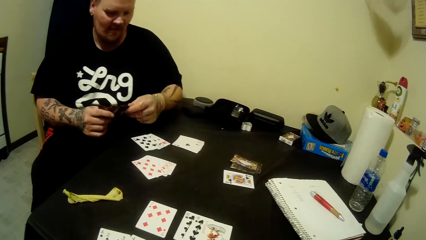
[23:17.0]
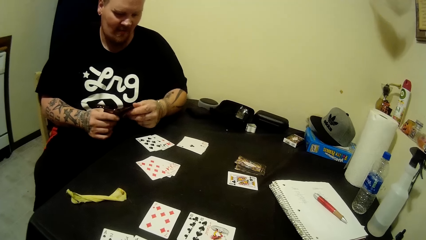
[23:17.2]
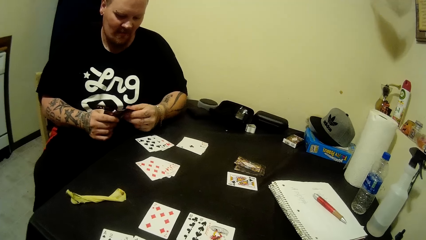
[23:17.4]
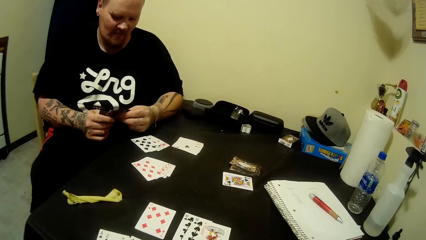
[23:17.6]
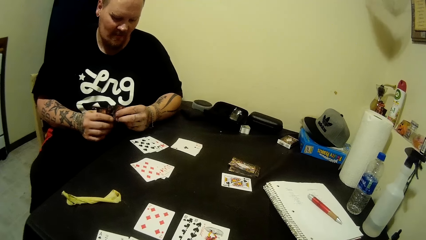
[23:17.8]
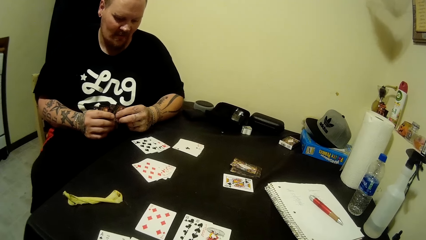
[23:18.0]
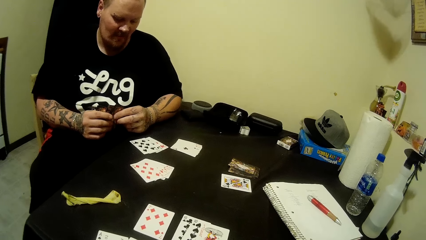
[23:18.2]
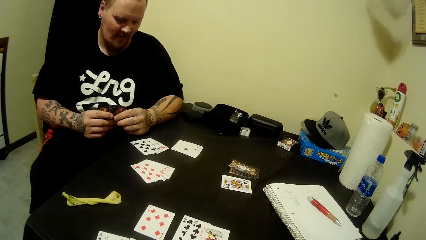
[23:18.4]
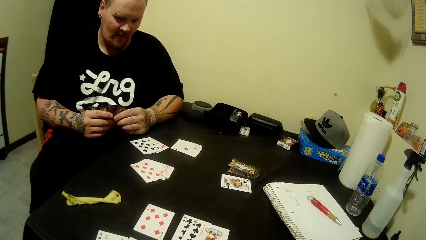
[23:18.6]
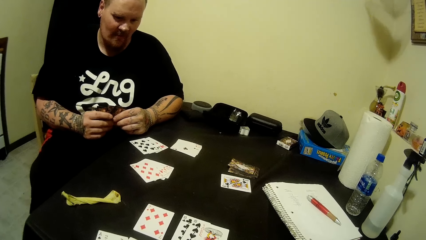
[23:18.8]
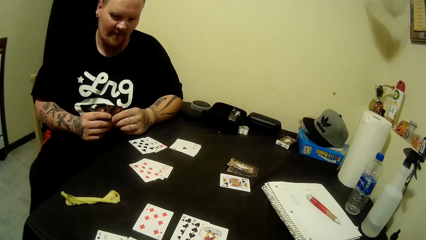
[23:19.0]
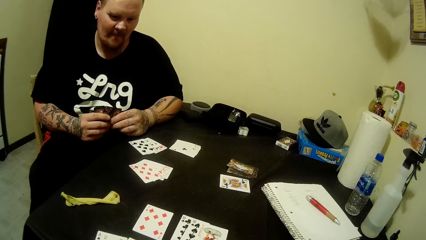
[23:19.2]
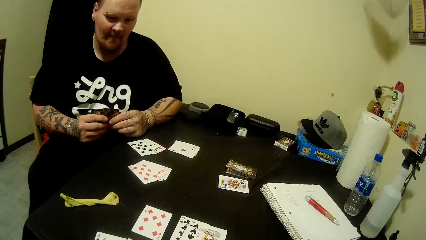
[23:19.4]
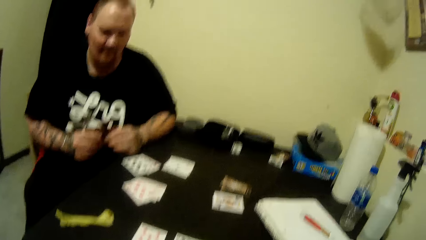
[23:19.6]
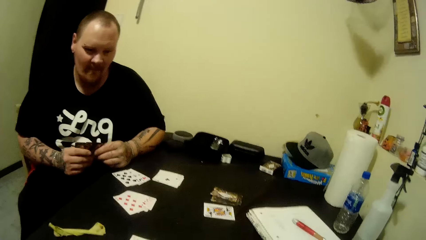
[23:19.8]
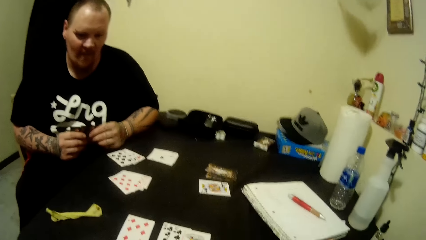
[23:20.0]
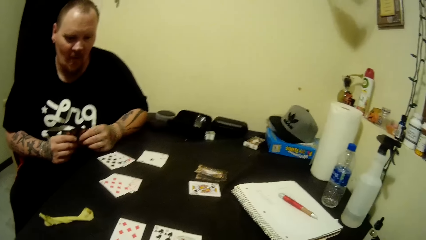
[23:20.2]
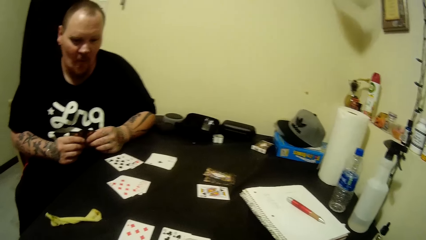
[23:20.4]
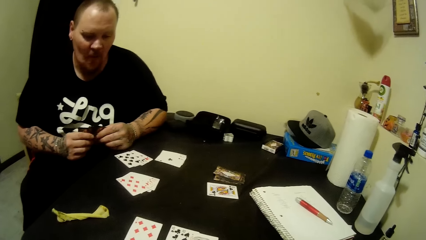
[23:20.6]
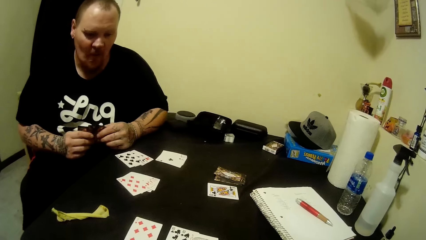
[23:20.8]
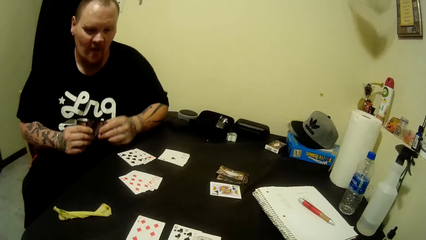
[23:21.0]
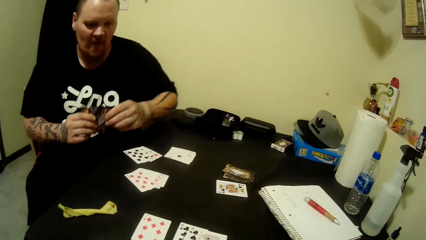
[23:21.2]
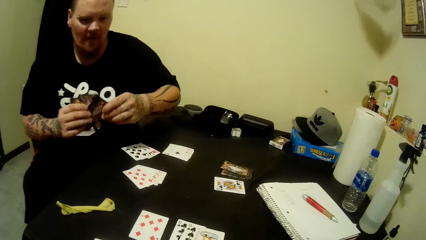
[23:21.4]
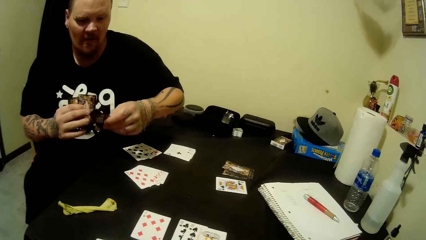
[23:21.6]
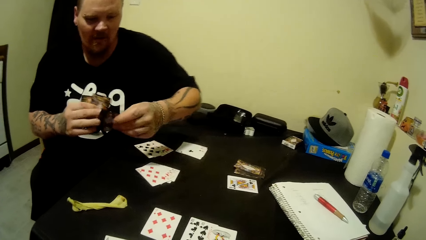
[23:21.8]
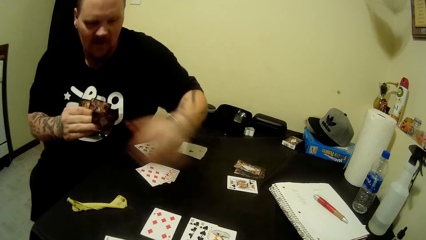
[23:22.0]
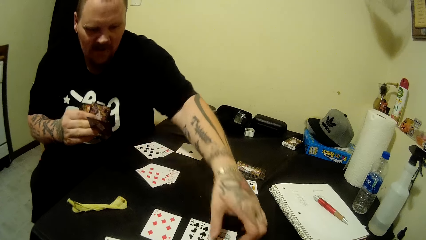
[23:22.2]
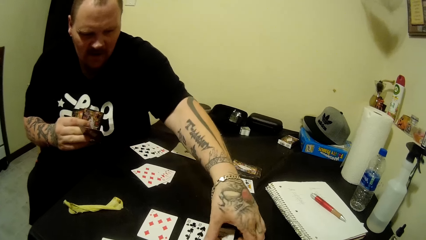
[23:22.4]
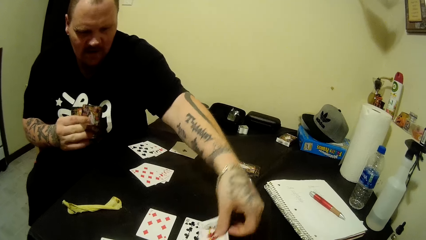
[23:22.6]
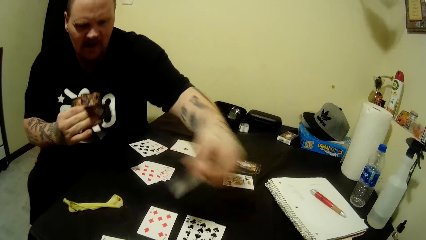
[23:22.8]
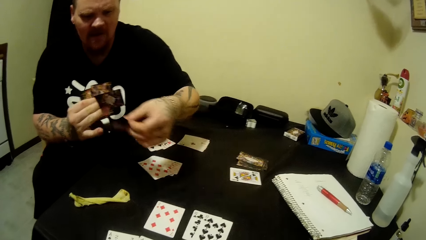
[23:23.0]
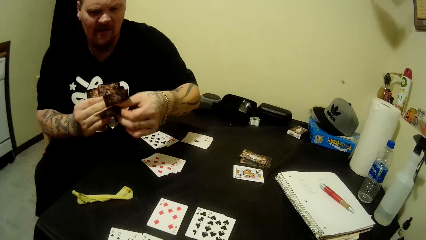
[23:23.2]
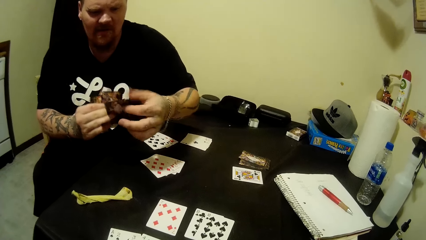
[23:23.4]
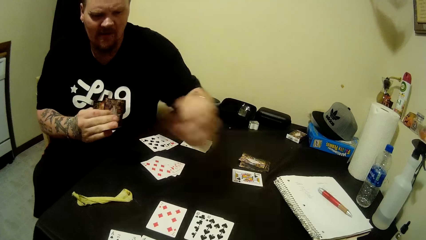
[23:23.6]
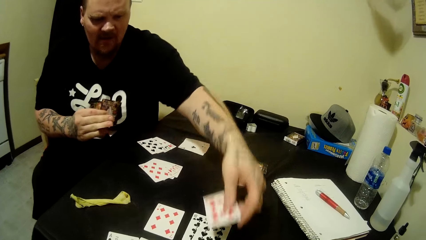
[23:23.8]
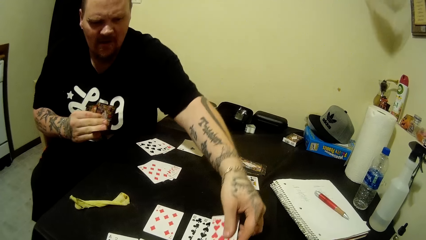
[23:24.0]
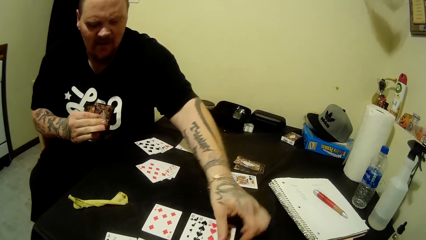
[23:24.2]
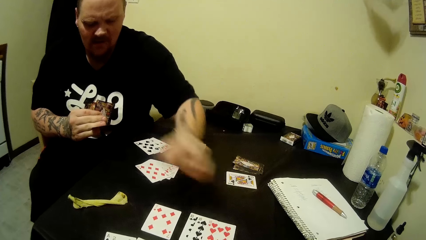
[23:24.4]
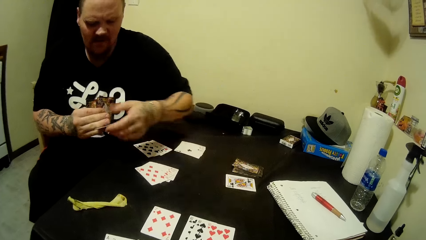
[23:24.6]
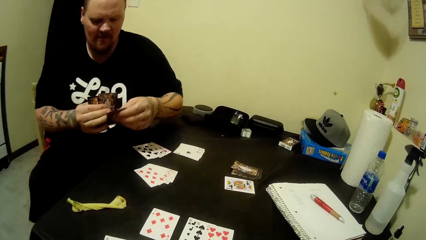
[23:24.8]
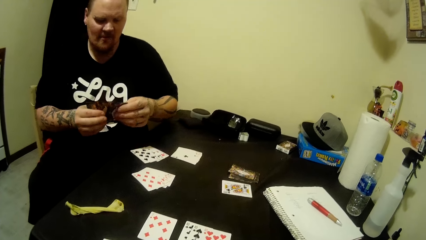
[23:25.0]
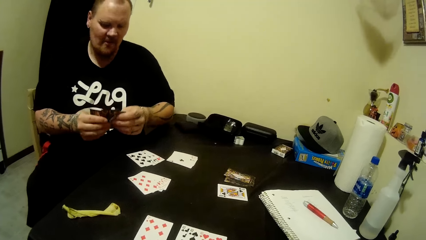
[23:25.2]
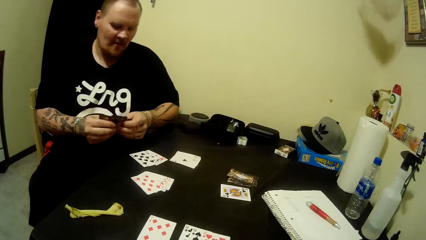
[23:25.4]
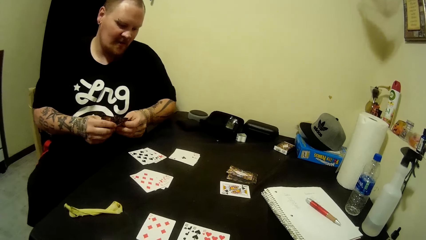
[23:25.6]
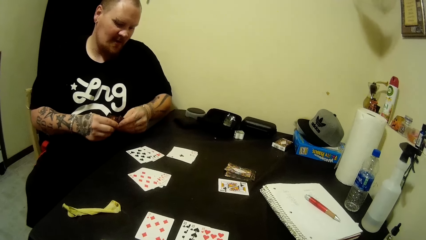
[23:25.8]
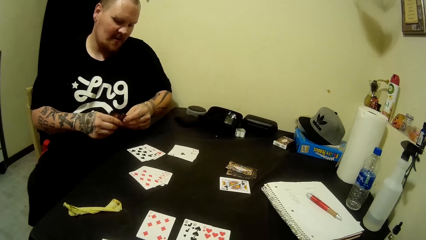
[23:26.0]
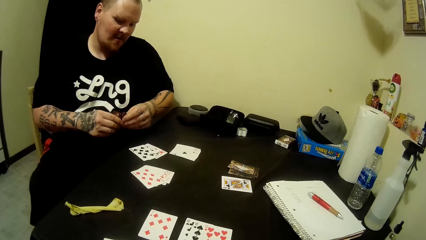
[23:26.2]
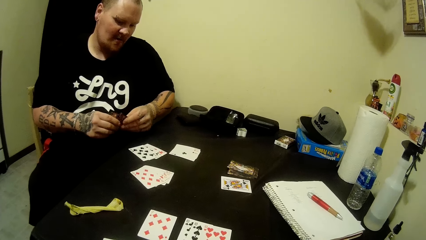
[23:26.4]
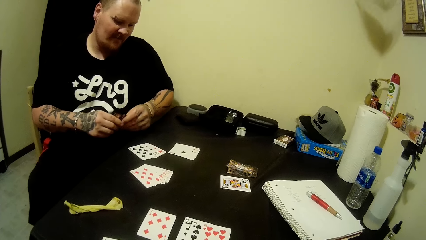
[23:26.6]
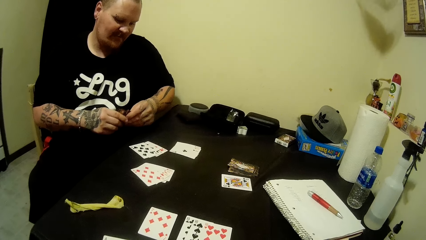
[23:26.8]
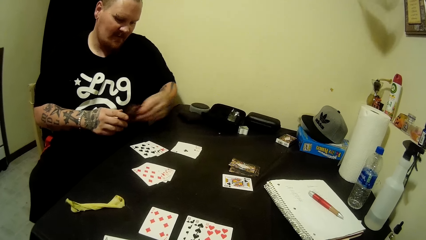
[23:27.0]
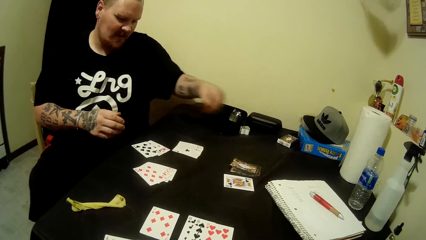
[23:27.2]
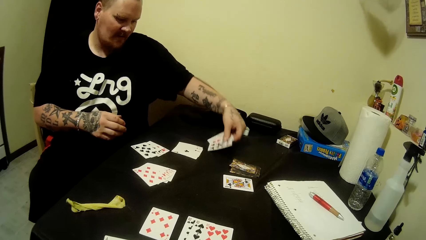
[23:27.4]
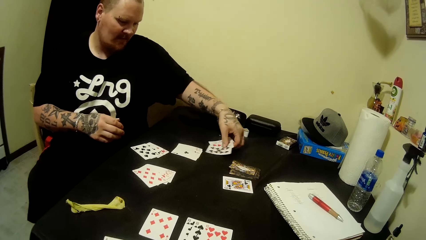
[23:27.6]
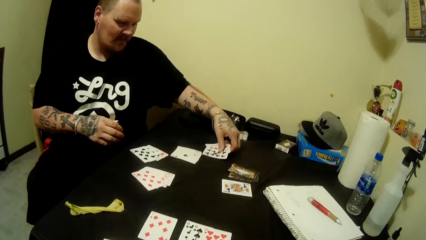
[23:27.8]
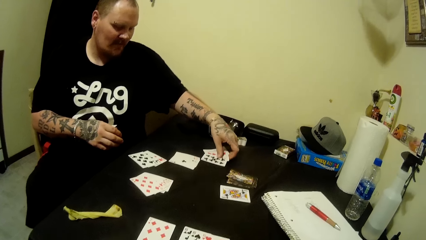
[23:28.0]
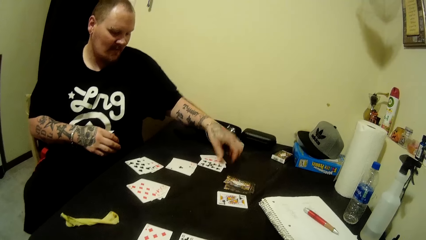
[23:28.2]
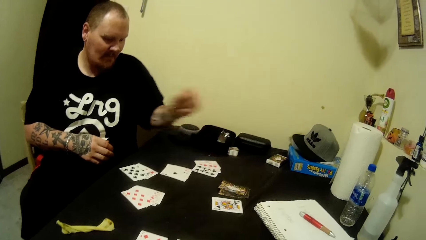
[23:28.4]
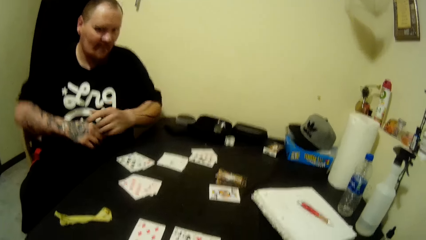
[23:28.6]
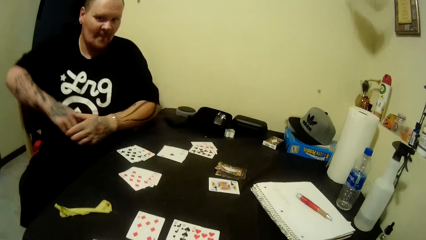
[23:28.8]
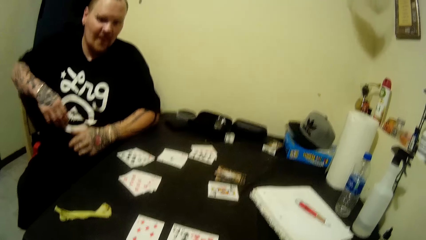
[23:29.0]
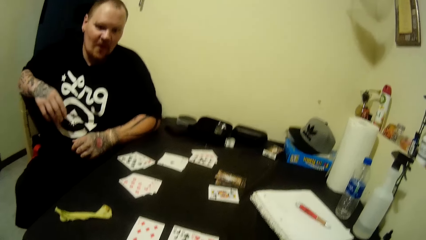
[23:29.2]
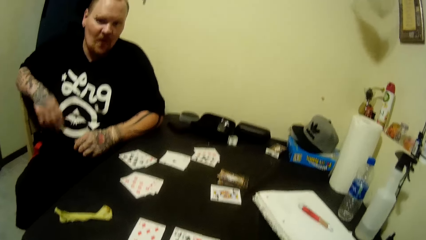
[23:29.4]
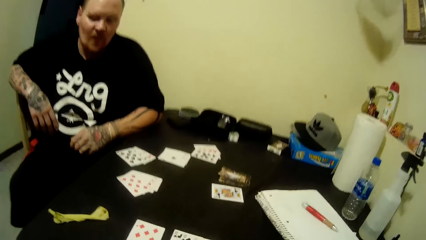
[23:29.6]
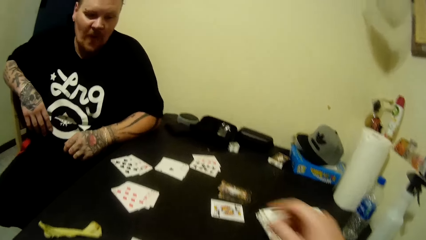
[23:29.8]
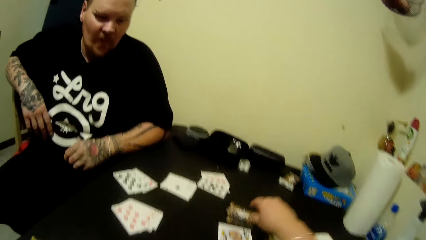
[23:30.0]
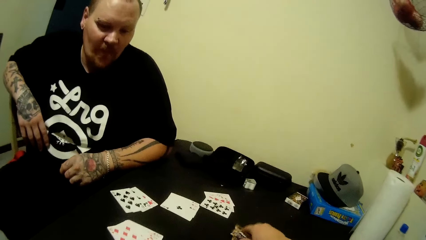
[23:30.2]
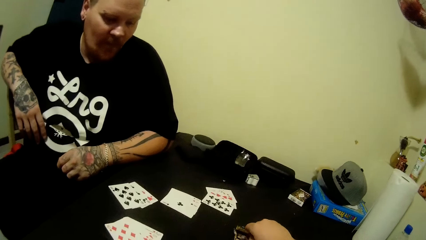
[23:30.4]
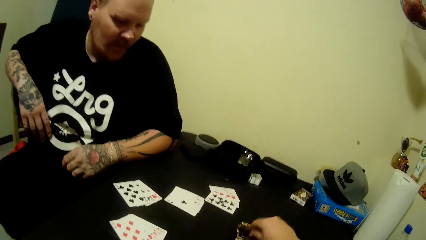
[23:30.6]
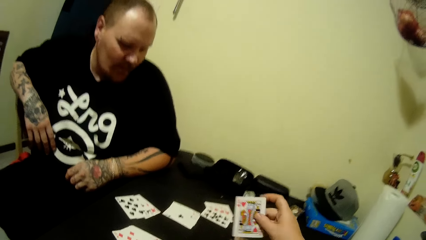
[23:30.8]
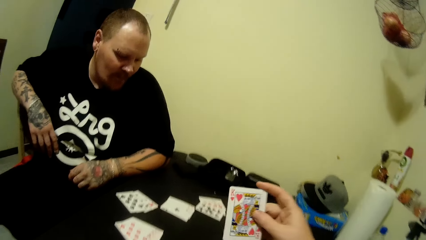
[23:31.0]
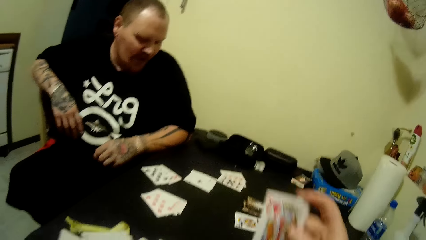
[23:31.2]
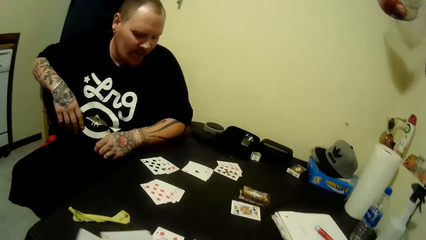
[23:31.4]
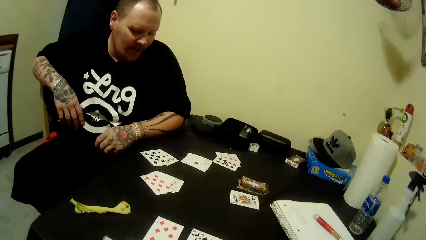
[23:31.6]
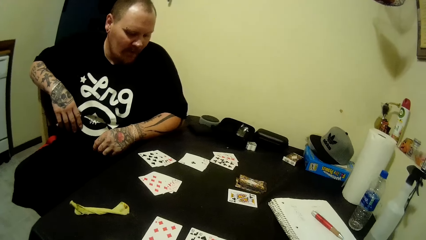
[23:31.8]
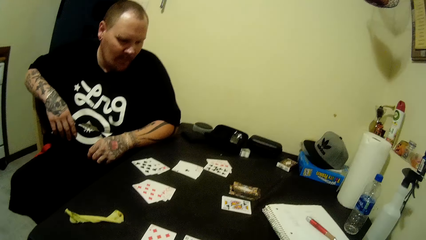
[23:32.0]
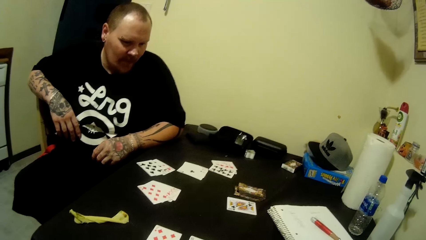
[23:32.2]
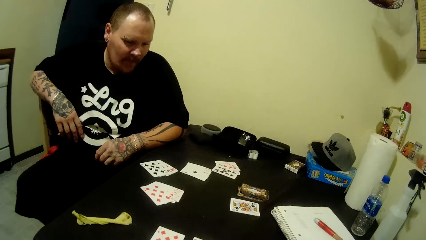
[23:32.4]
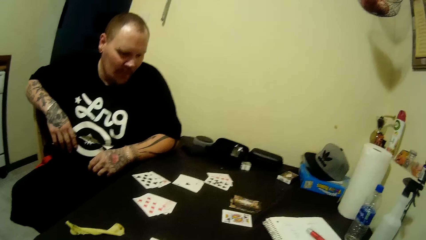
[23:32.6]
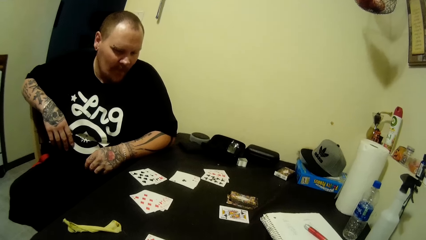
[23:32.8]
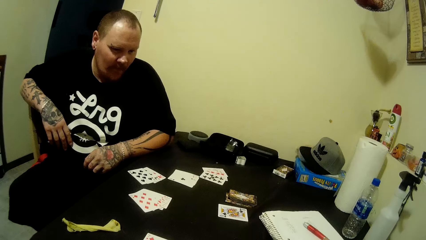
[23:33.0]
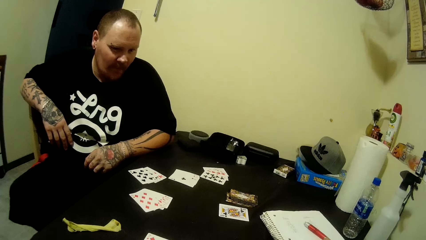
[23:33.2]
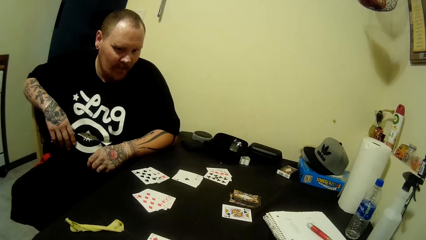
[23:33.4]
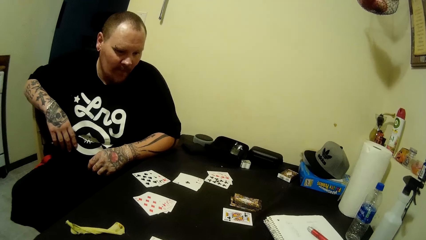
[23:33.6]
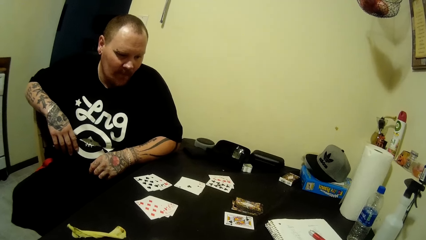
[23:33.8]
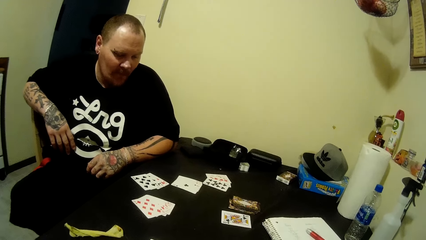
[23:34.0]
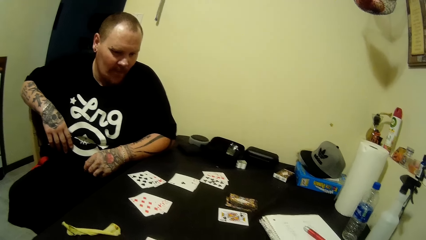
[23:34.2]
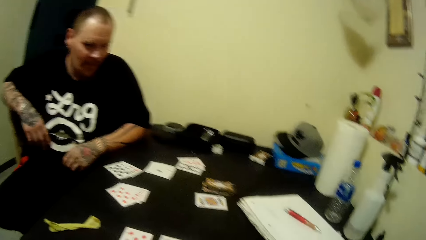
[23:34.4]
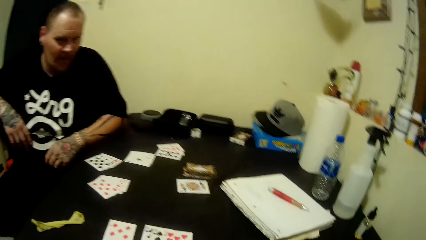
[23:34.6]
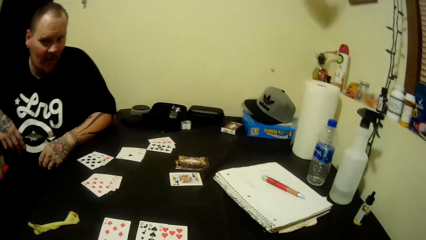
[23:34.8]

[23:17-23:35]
A man adds the card in his left hand to the ones in his right hand. The man picks a card from the table with his left hand. The man adds the card in his left hand to the ones in his right hand. The man picks a card from his right hand with his left hand. The man drops the card in his left hand on the table. The man passes the cards in his right hand to his left hand. The man drops the cards in his left hand on the table. The man leans on the chair. The camera wearer picks a card from the table with his right hand.
